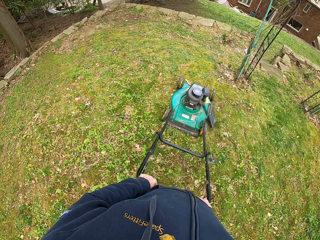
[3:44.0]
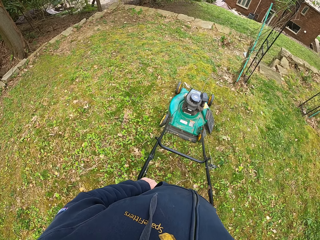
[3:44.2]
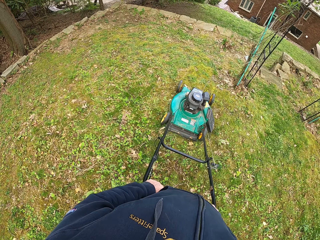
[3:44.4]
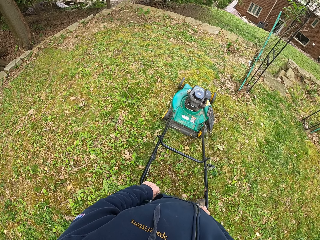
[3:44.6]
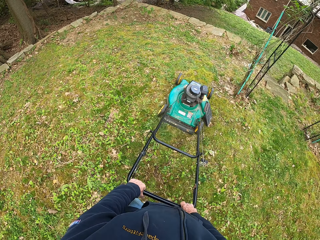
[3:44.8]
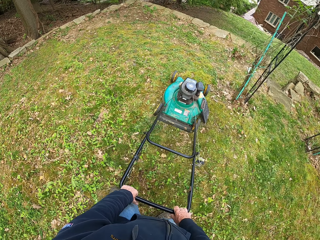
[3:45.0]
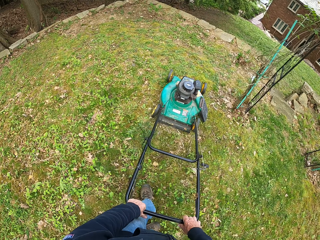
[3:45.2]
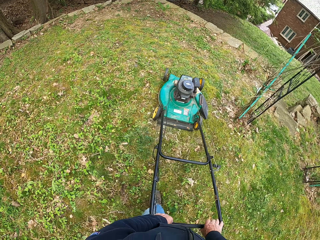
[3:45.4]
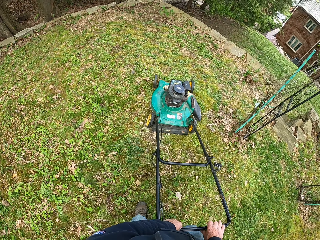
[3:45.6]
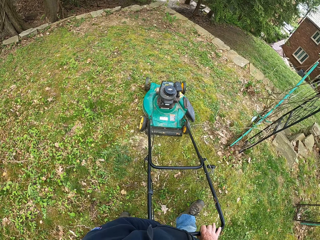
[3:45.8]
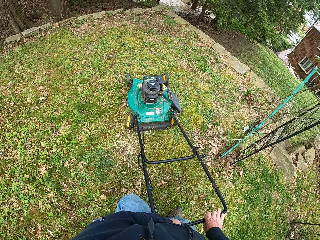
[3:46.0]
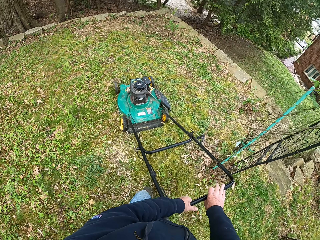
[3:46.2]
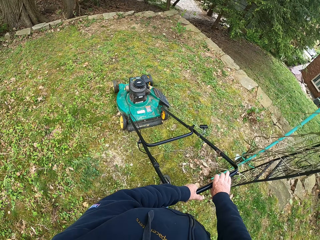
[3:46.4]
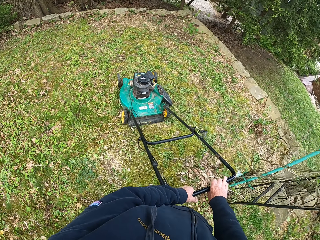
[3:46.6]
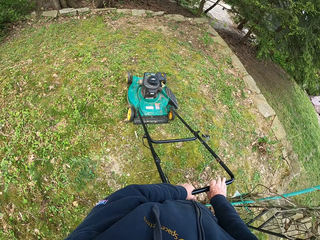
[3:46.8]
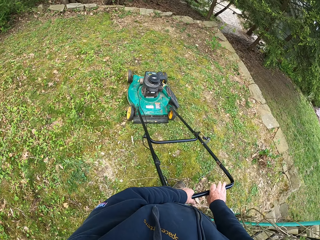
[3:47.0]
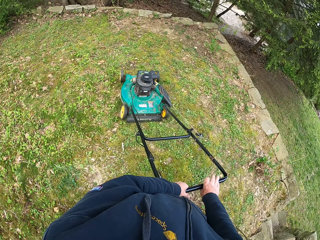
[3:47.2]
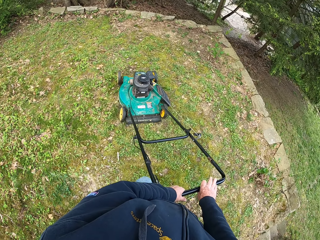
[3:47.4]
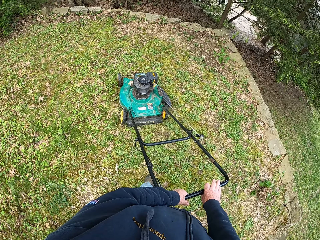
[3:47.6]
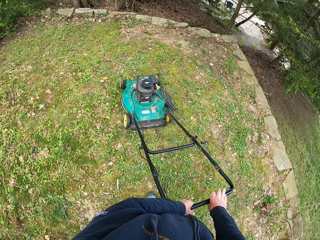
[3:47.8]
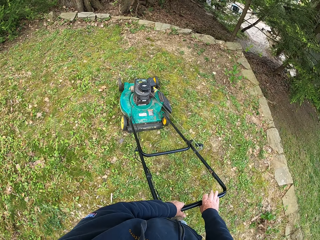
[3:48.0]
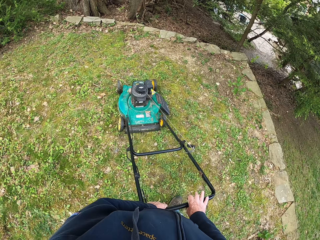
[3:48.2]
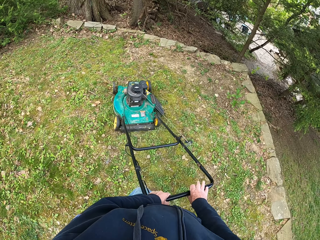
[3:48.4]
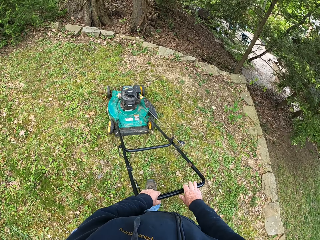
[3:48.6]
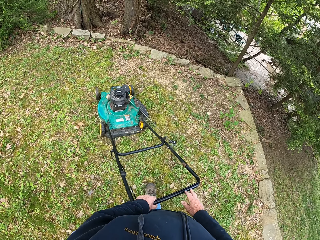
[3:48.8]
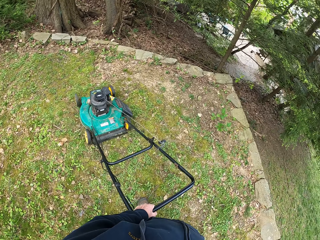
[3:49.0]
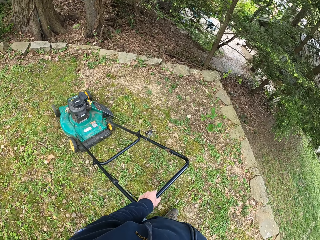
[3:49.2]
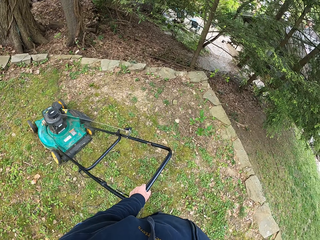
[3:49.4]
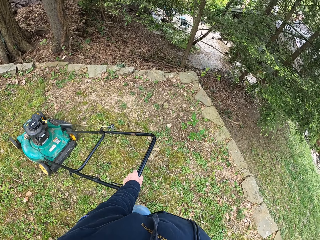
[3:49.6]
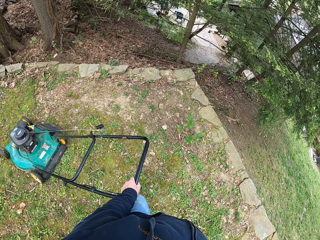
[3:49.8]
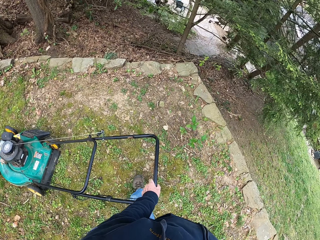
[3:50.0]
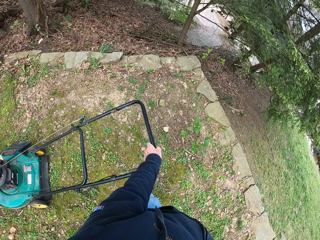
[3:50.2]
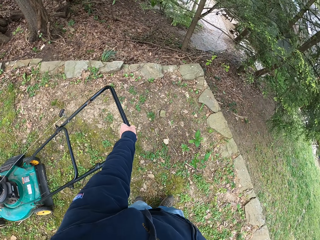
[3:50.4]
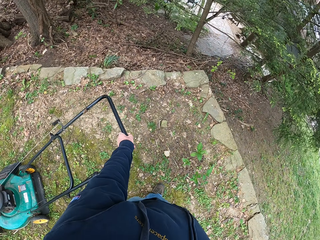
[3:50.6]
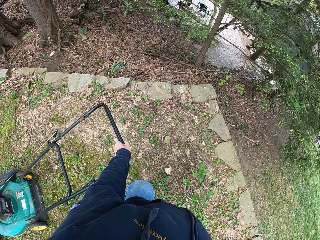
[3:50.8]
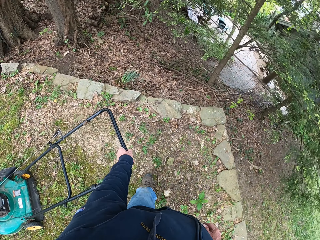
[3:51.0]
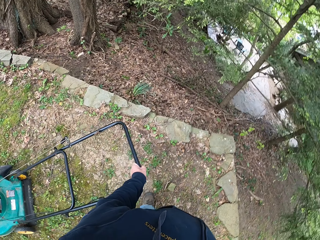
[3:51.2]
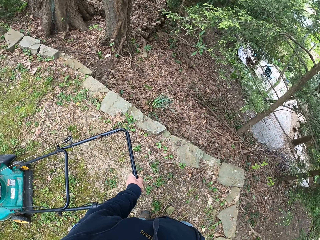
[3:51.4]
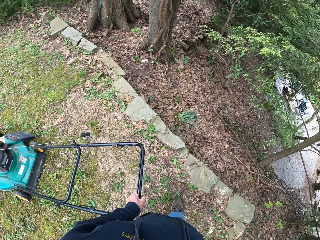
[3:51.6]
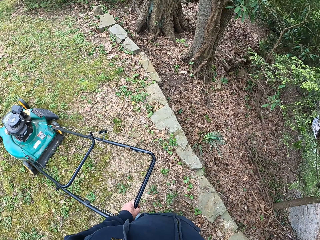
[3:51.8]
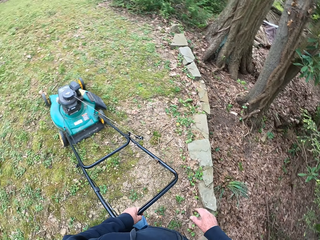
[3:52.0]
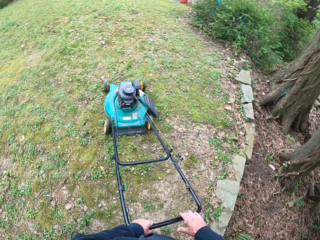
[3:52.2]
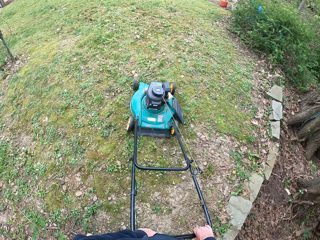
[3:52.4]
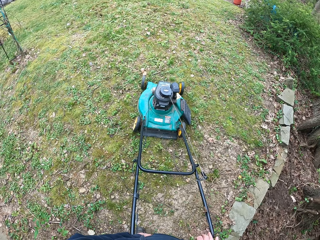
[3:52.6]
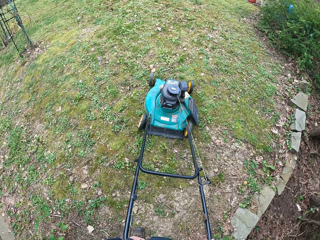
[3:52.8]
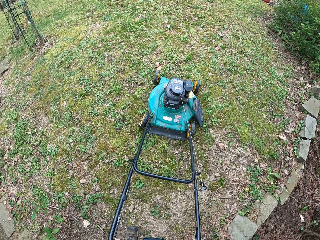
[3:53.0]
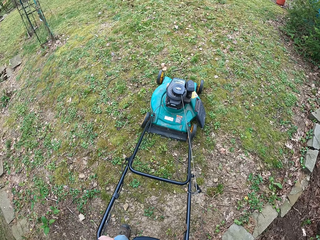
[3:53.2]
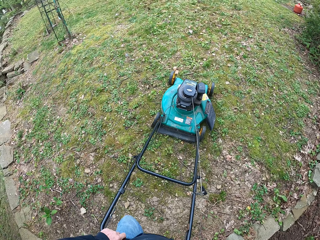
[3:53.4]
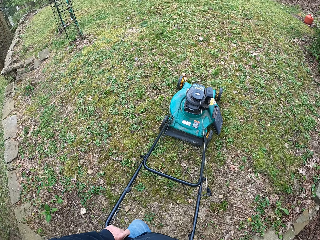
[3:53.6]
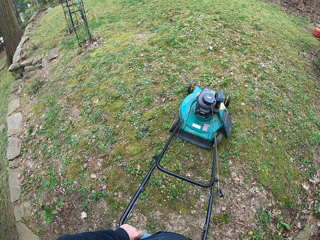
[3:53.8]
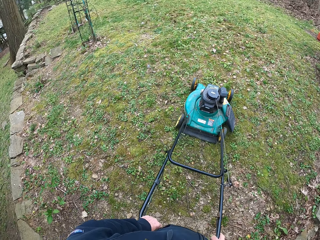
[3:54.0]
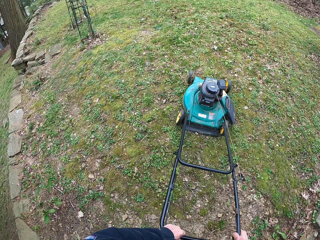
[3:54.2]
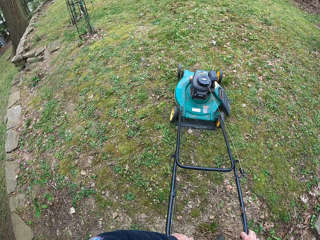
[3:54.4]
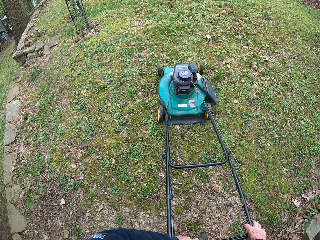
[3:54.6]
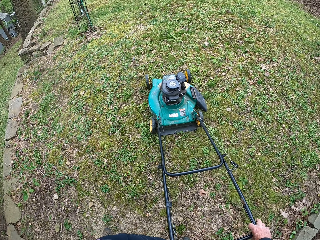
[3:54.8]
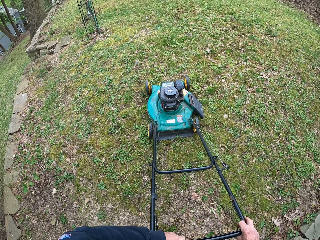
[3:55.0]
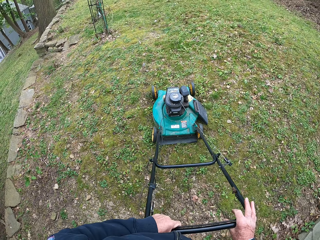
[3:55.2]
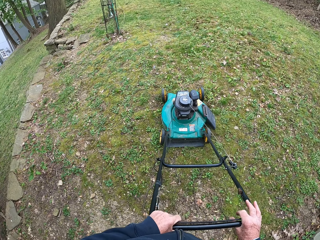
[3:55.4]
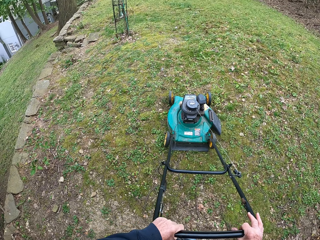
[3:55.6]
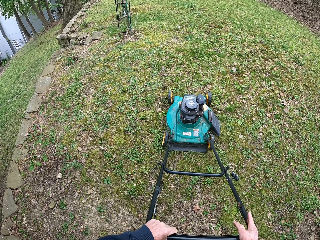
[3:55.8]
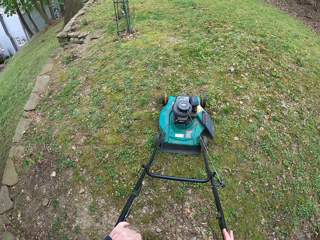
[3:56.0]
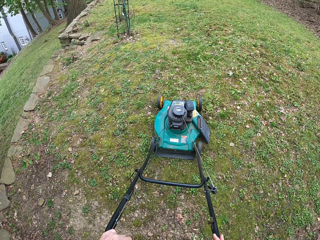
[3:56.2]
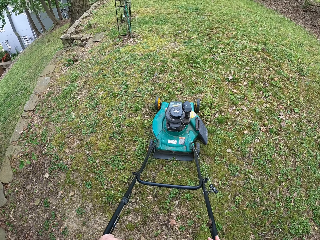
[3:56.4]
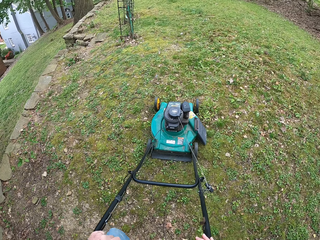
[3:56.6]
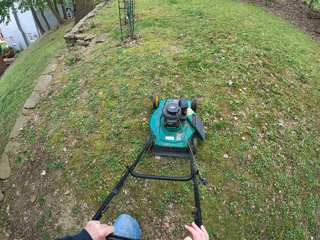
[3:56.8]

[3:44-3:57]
The camera wearer turns around. He cuts grass with a lawn mower. He removes his right hand from the handle of the lawnmower. He turns around. He puts his right hand back on the handle of the lawnmower. He cuts grass with the lawn mower.

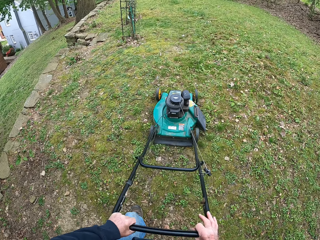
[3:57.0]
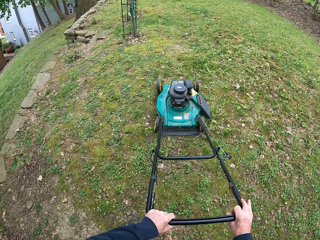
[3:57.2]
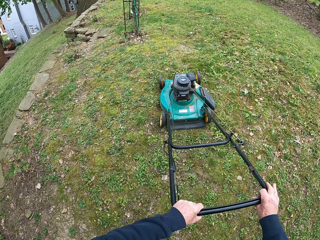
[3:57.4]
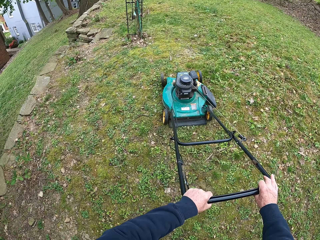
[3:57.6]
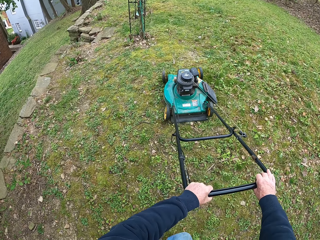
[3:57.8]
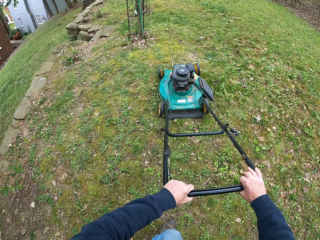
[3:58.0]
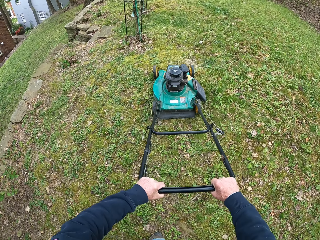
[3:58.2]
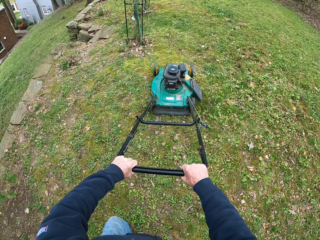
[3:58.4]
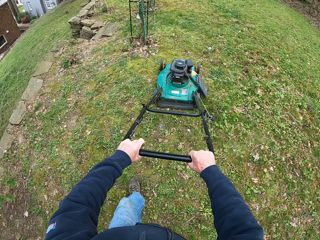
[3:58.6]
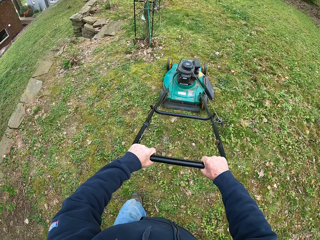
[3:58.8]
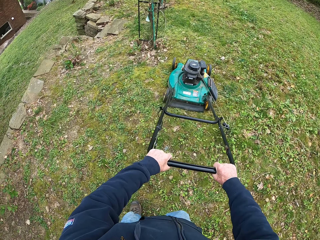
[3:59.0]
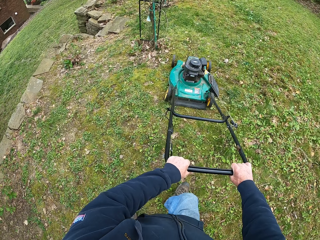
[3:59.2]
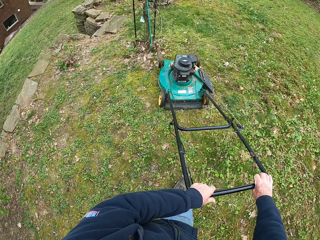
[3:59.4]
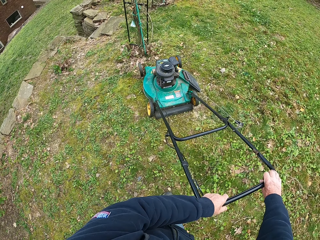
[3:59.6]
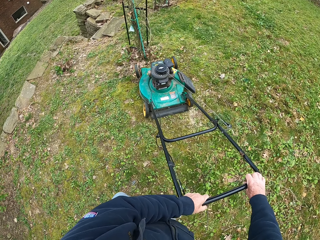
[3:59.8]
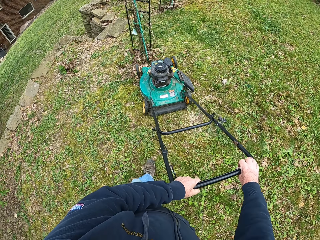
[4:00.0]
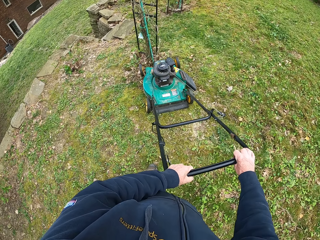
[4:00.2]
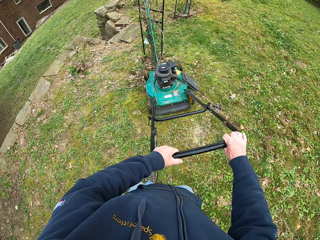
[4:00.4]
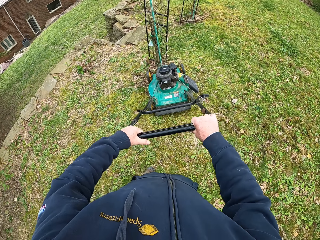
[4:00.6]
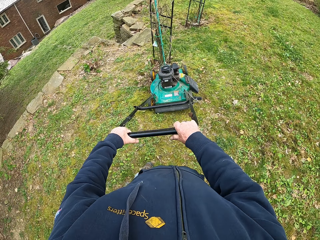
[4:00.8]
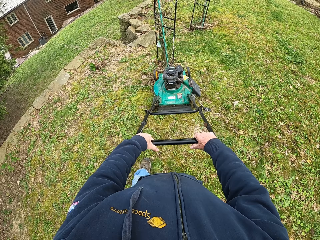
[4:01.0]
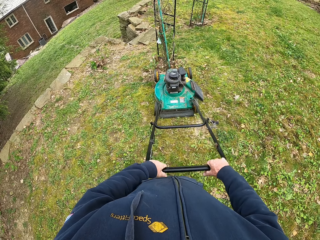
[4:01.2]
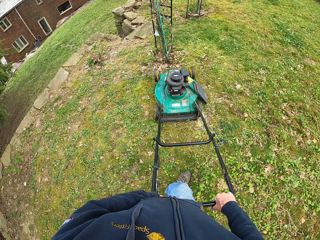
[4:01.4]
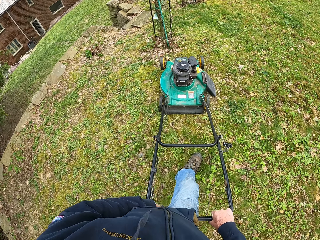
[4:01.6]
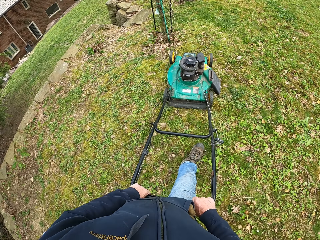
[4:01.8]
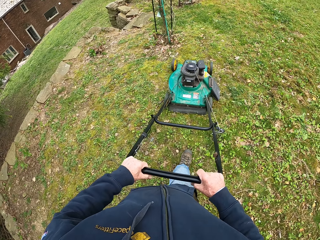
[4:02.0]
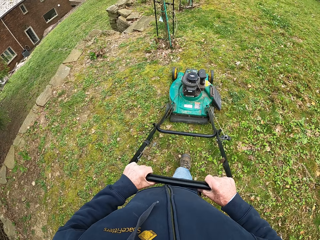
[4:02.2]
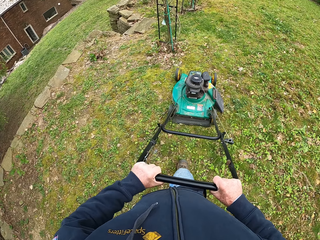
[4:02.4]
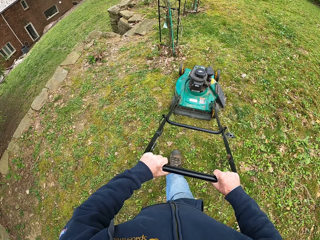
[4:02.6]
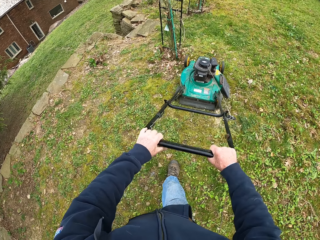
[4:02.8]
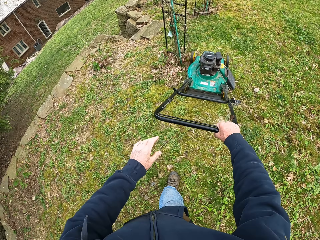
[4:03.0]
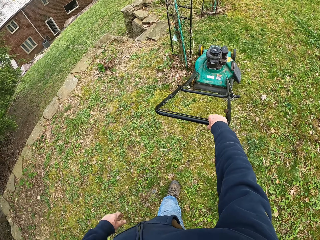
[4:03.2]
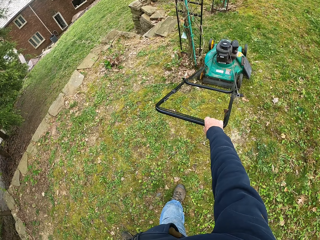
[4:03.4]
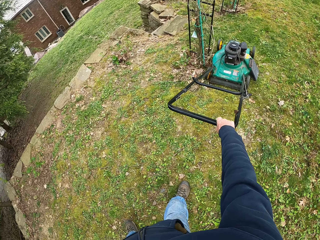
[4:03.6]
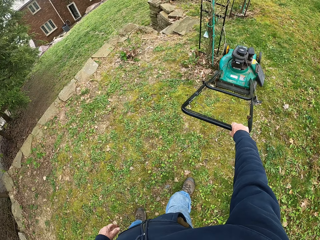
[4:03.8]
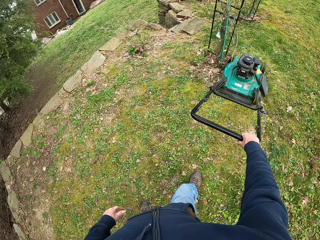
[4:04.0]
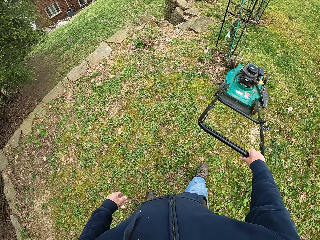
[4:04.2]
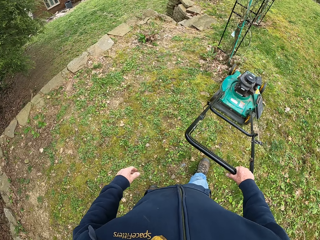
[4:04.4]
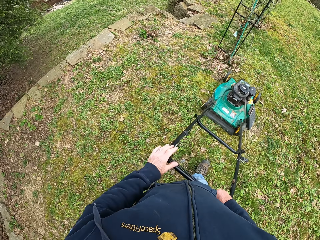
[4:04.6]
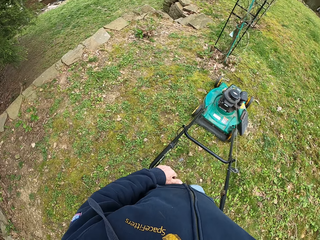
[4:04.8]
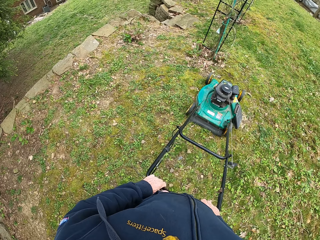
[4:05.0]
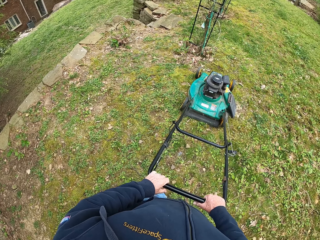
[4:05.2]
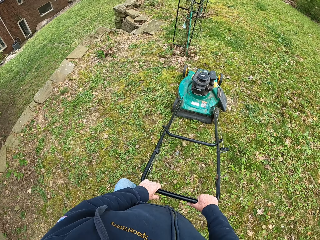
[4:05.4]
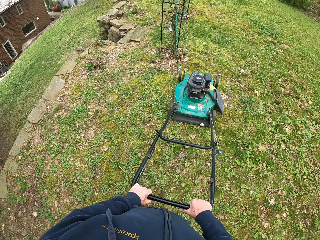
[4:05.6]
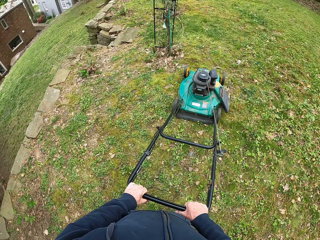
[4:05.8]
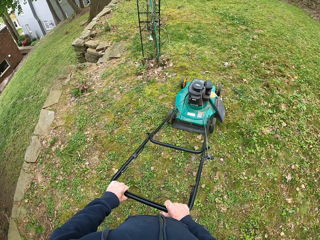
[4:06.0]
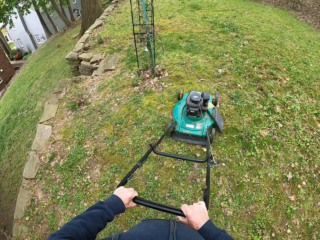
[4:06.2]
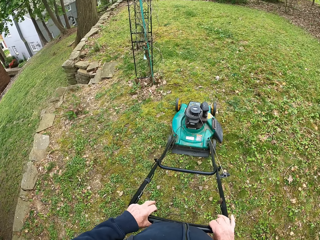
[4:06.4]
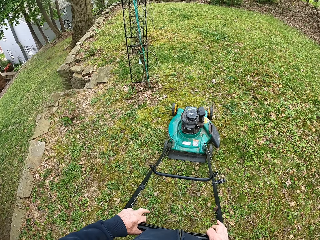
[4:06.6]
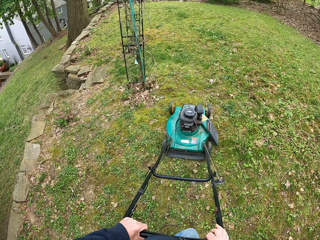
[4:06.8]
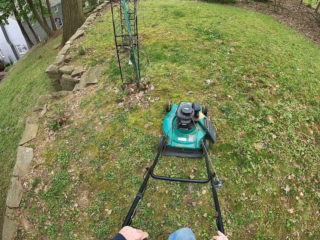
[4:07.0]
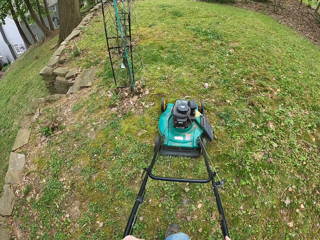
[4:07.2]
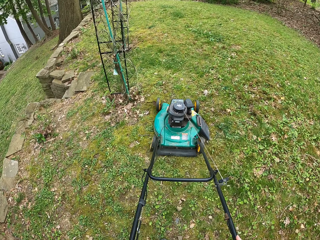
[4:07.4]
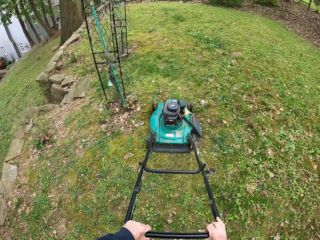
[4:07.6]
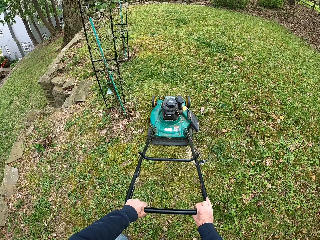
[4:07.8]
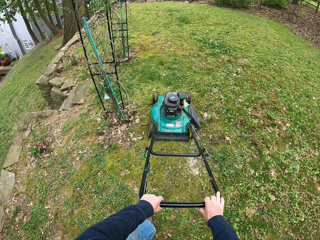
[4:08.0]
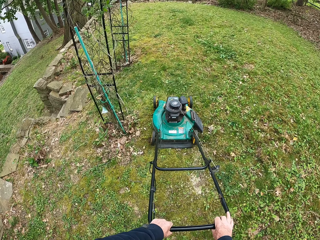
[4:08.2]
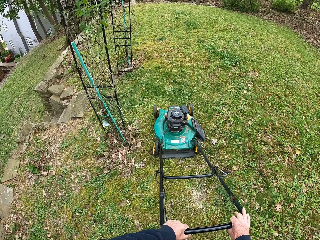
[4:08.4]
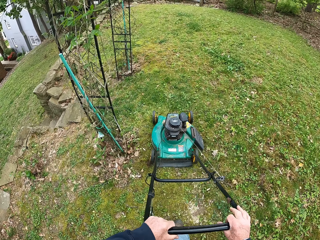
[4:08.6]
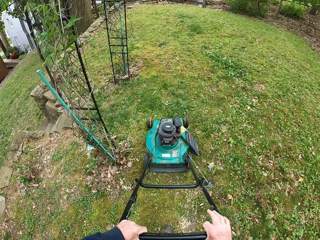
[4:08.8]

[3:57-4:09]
The camera wearer removes his left hand from the handle of the lawnmower. He puts his left hand back on the handle of the lawnmower.
